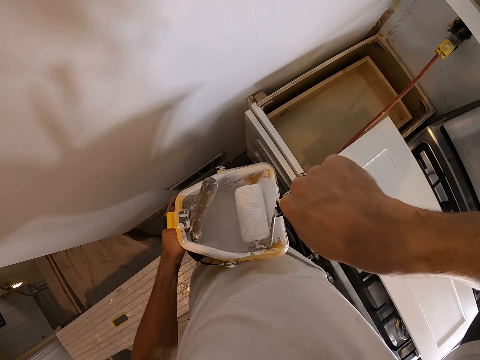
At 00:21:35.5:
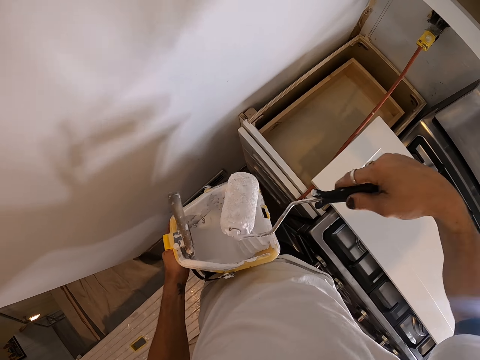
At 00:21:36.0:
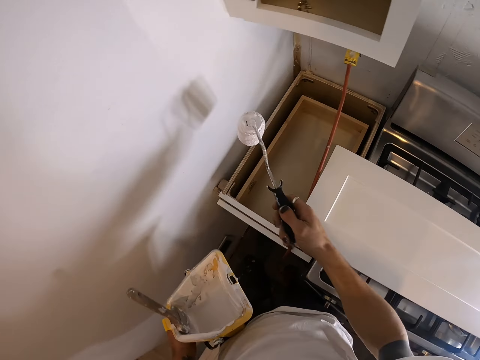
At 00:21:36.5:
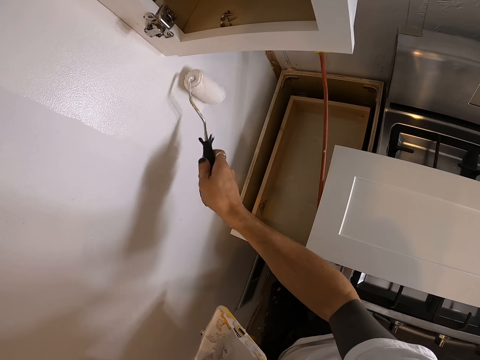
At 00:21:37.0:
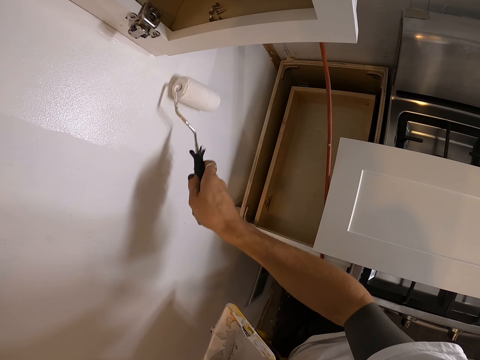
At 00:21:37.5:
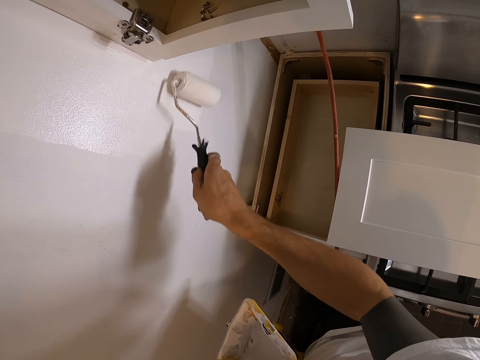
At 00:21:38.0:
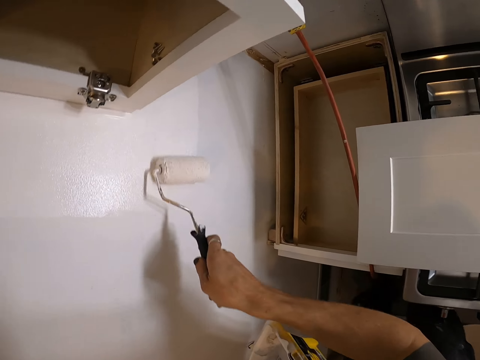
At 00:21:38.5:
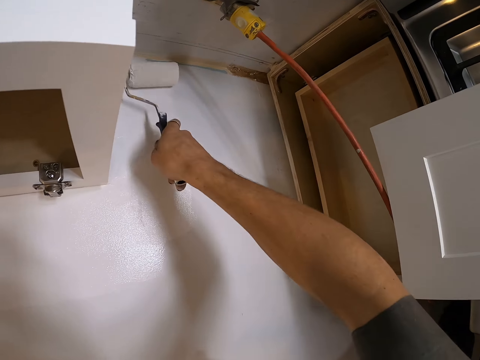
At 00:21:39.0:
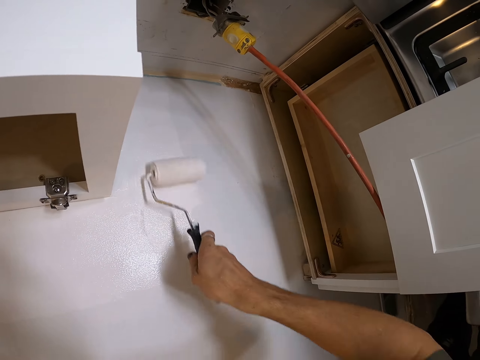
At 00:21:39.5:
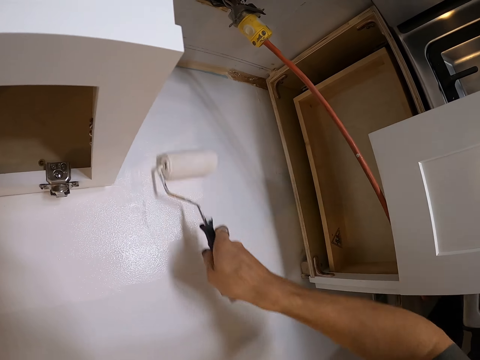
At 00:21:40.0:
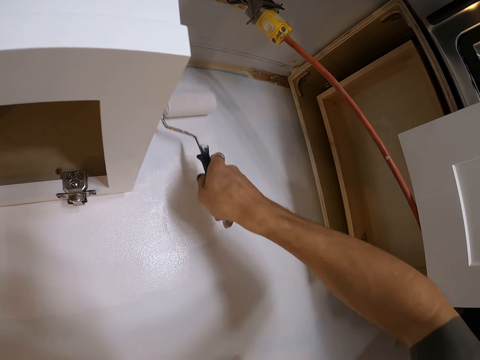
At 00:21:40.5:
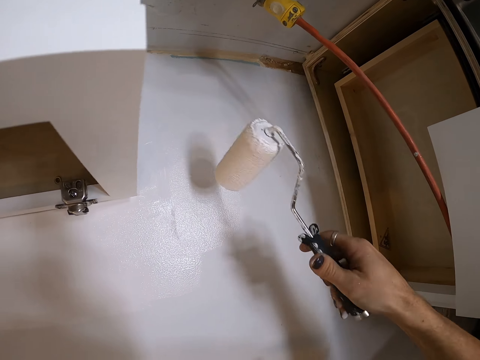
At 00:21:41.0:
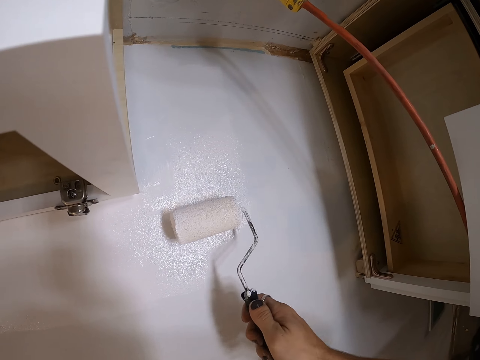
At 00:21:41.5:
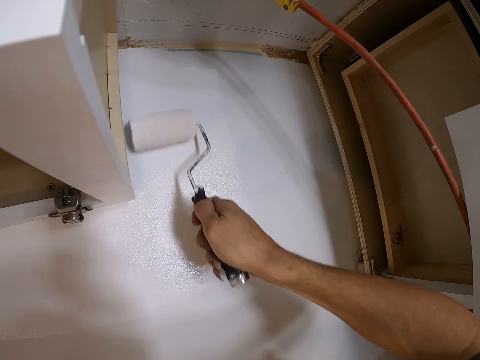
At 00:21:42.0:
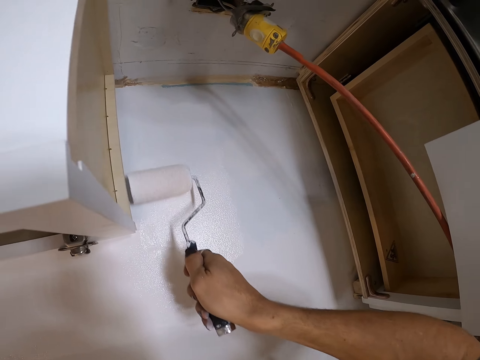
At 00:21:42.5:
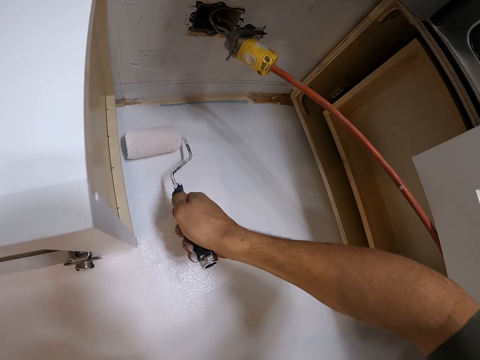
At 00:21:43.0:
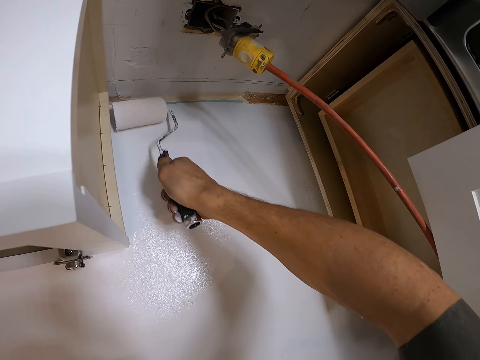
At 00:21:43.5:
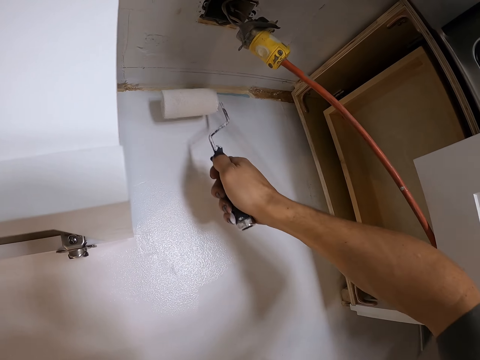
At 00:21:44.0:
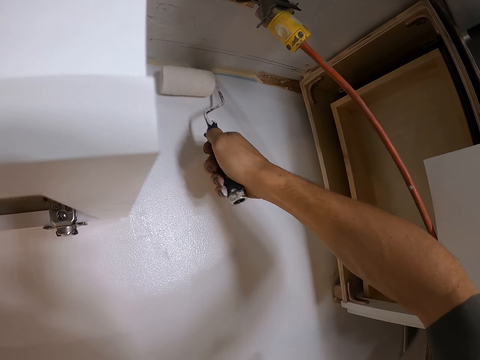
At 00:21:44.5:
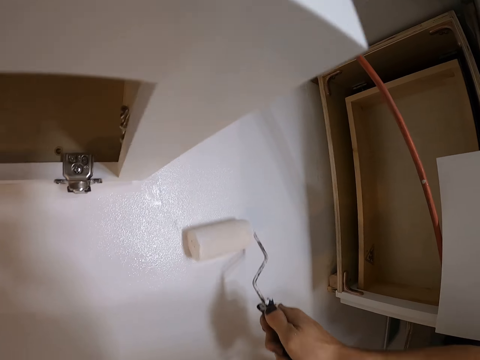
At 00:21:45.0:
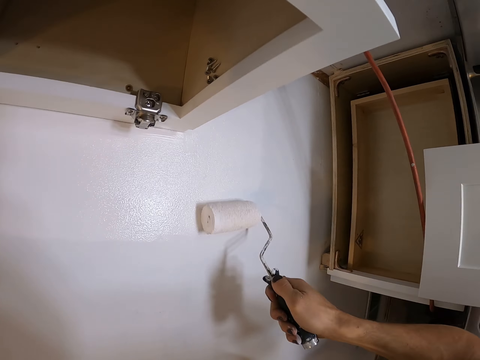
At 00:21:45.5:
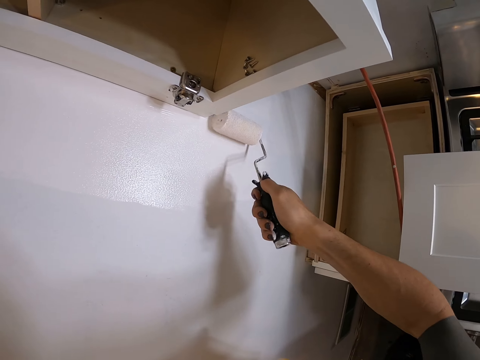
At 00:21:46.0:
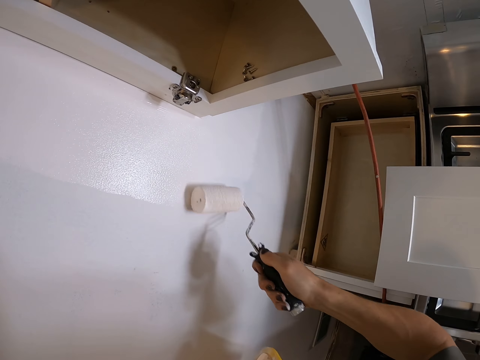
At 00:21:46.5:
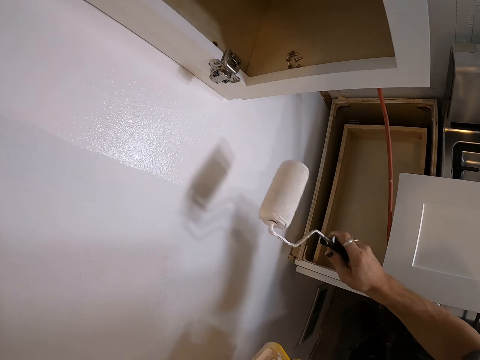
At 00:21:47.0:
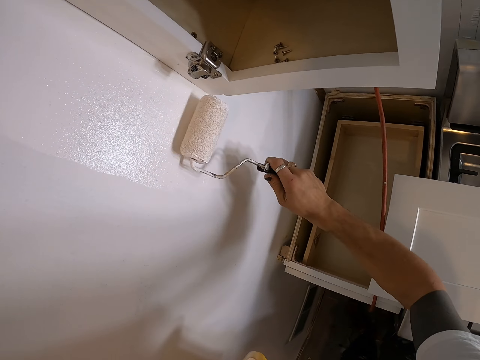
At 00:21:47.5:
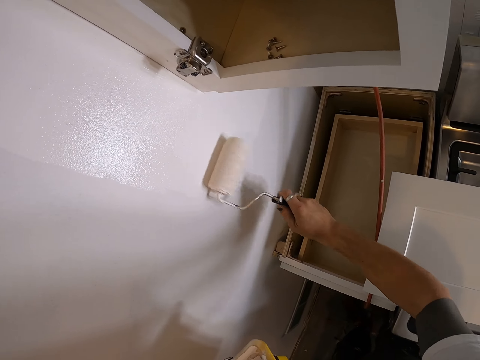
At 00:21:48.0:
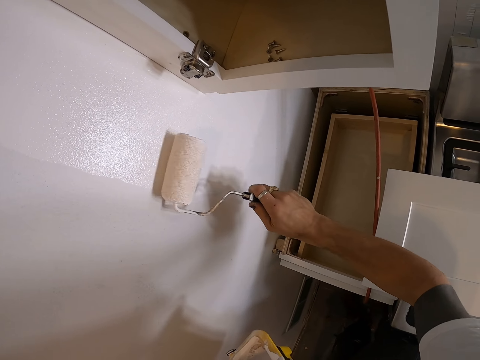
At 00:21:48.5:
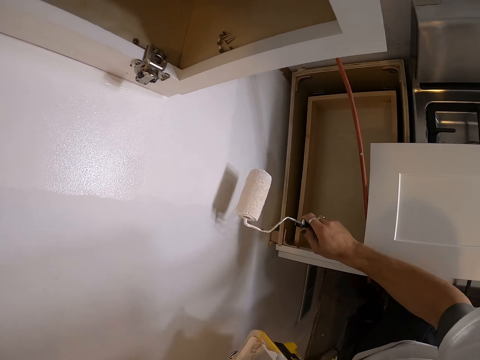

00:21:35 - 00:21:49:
The camera wearer paints the wall with a paint roller brush.

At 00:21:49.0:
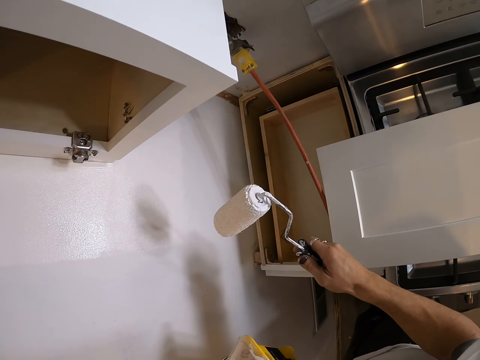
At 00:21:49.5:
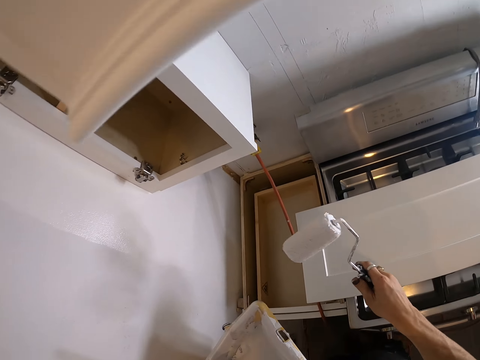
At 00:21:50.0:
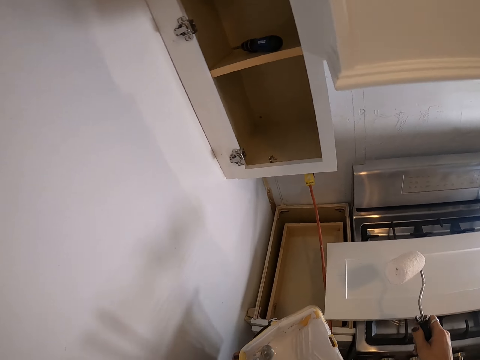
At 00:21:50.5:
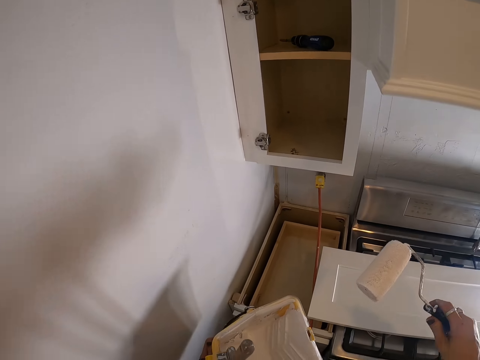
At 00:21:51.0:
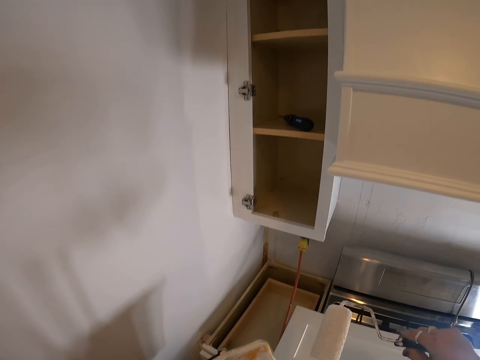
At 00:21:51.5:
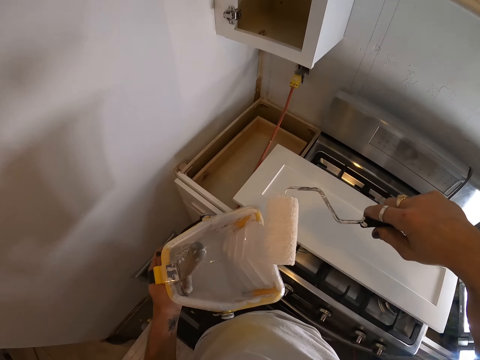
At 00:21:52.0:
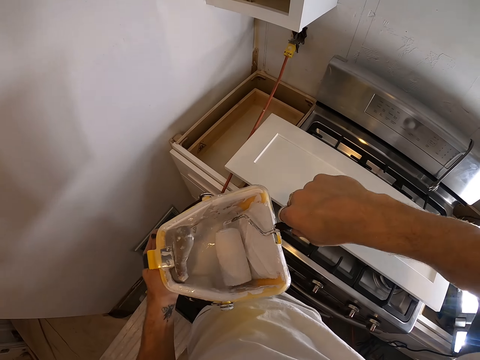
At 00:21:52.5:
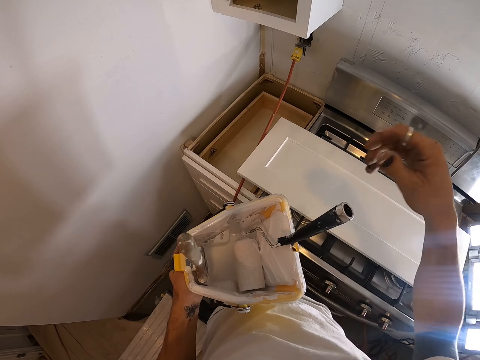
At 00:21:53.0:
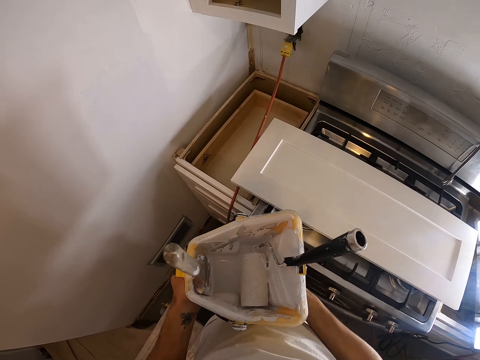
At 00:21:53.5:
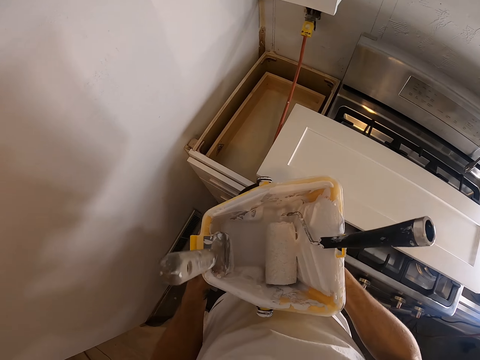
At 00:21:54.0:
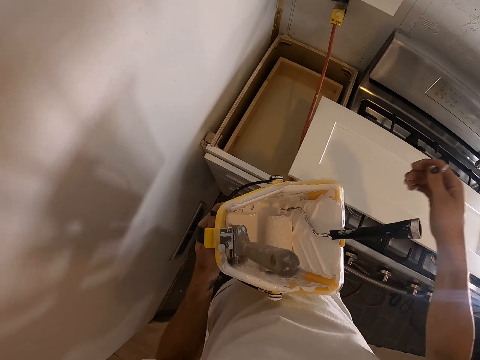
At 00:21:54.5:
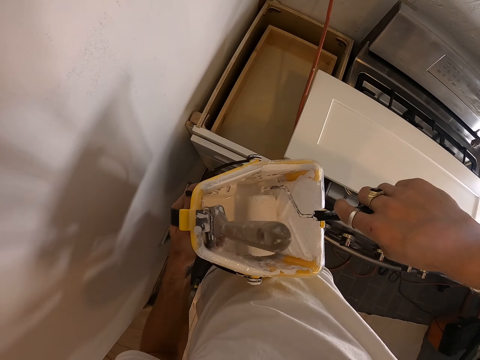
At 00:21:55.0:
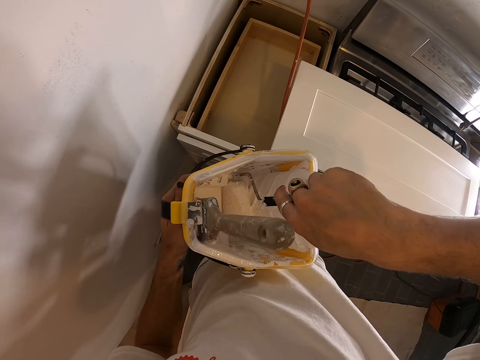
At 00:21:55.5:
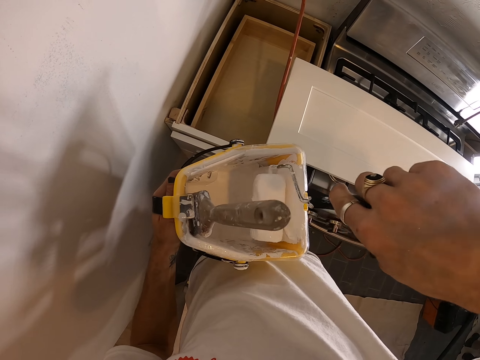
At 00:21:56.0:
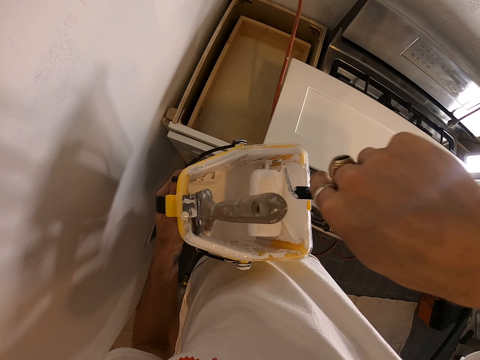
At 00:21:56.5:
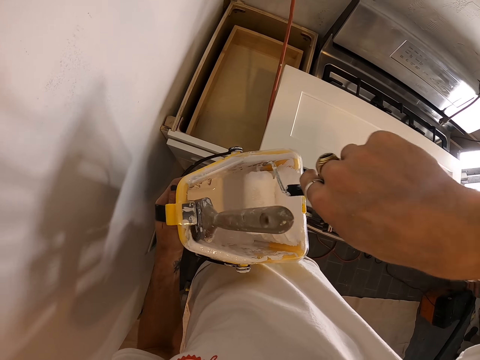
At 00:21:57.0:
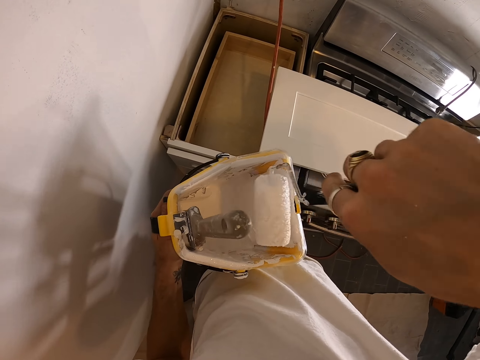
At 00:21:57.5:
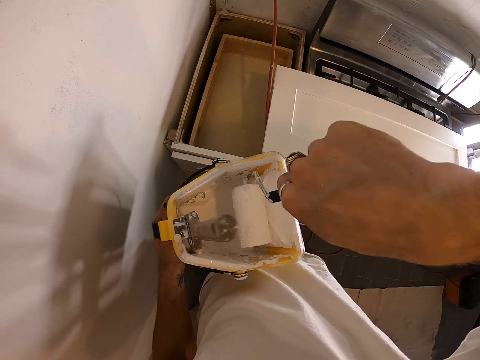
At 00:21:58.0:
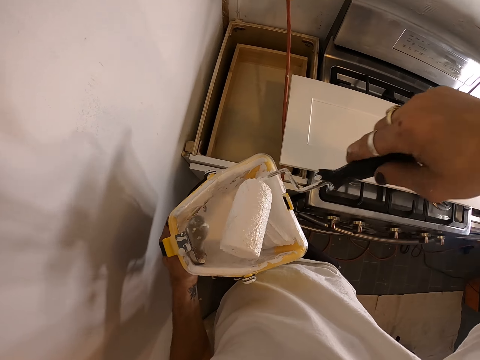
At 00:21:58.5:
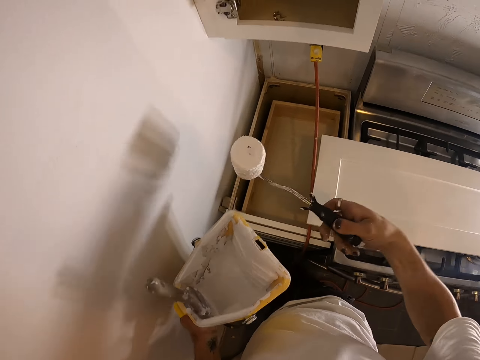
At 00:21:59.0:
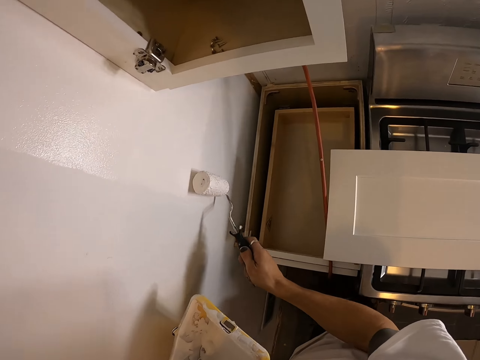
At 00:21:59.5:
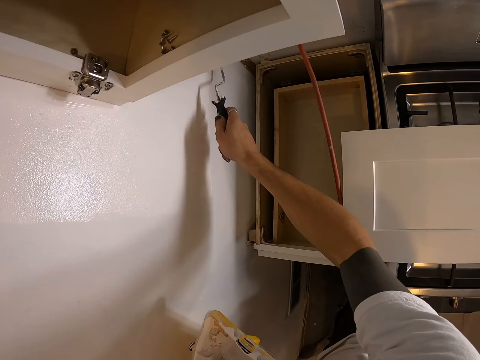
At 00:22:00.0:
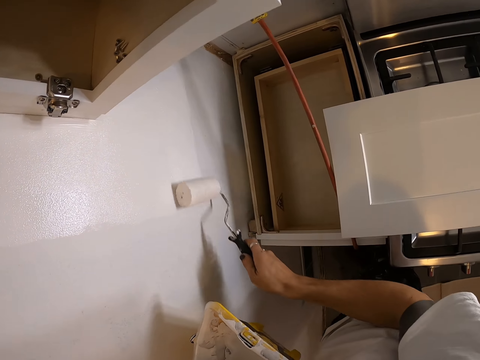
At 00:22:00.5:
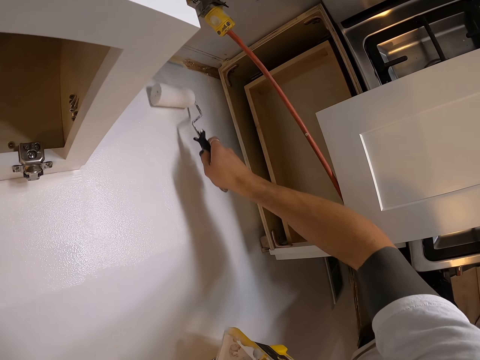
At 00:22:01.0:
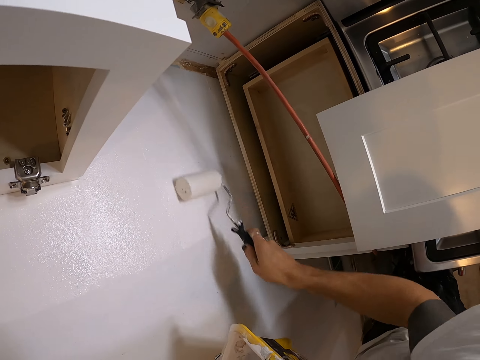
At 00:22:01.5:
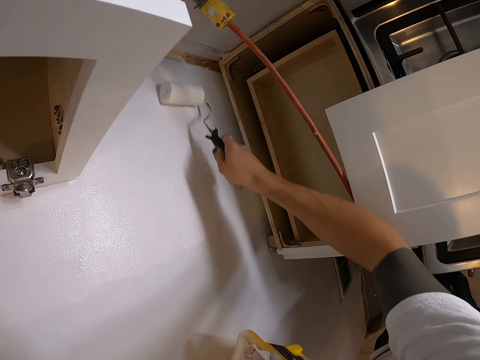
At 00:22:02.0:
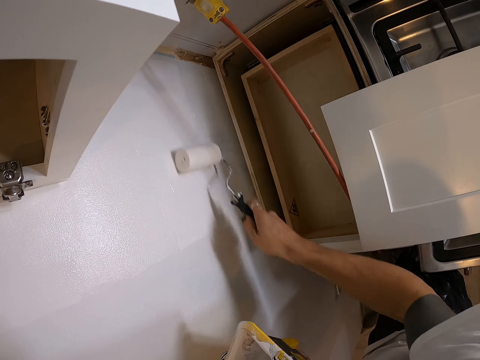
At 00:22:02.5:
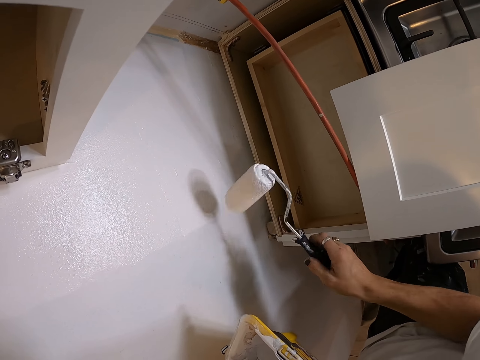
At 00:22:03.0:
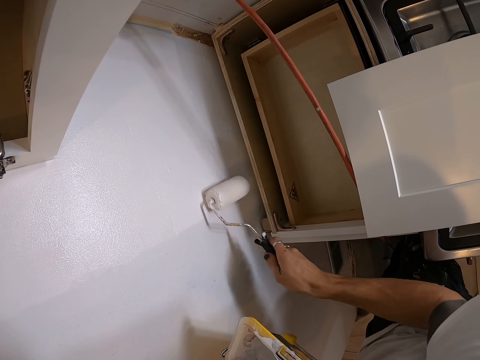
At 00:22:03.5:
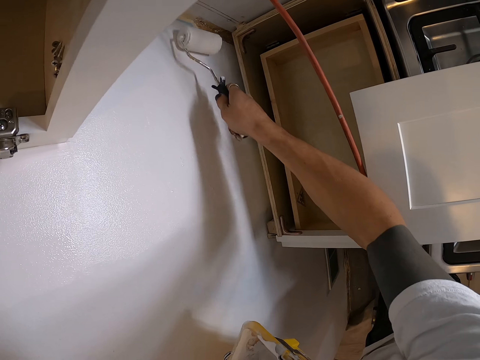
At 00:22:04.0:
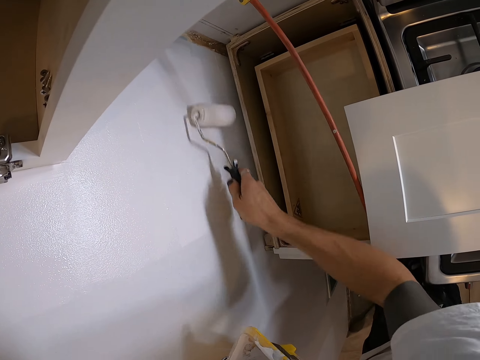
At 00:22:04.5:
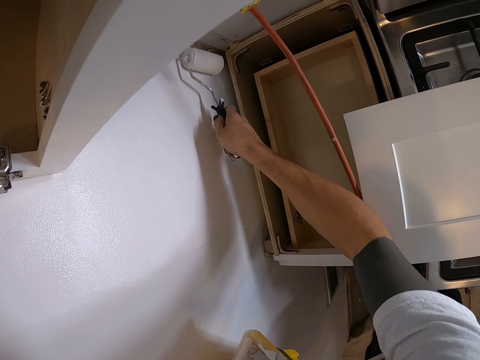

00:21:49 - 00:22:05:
The camera wearer places the roller paint into the roller tray. They dip the paint roller brush in the paint can. They pick the roller paint from the roller tray. They roll the paint roller brush in the paint can. They paint the wall with the paint roller brush.
